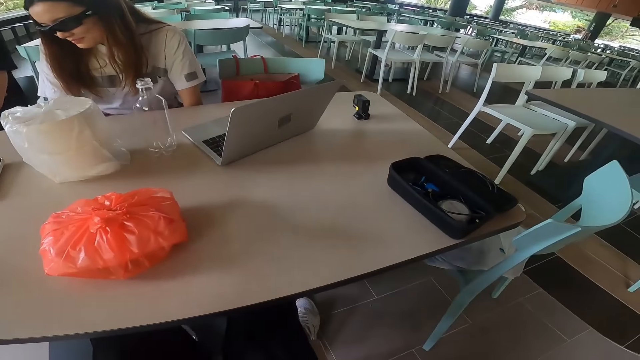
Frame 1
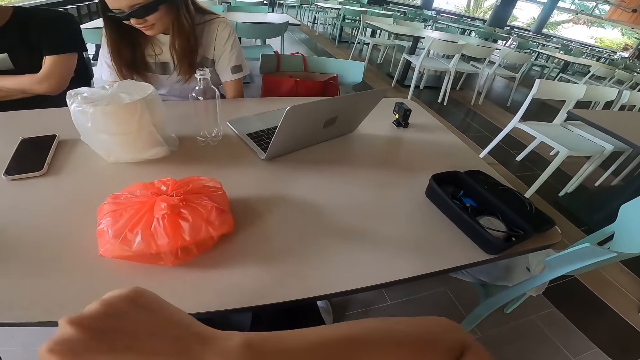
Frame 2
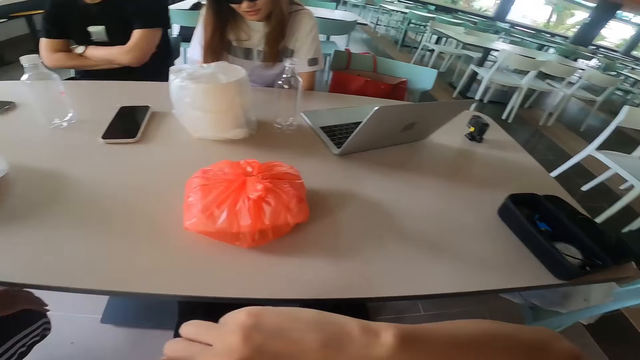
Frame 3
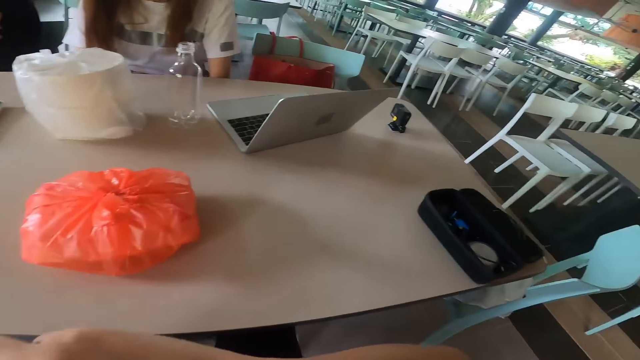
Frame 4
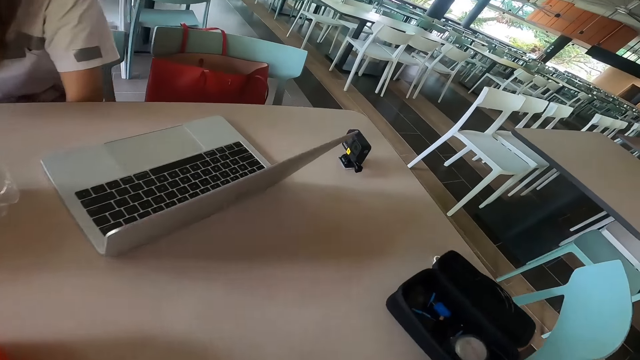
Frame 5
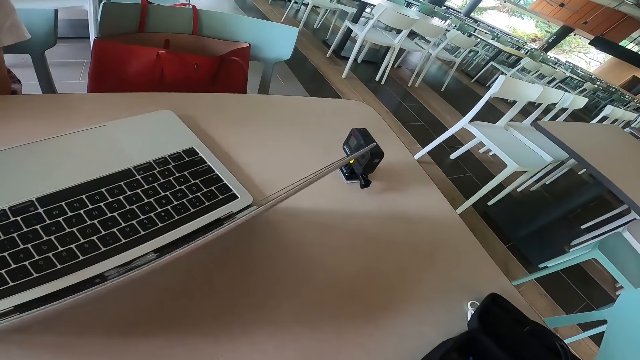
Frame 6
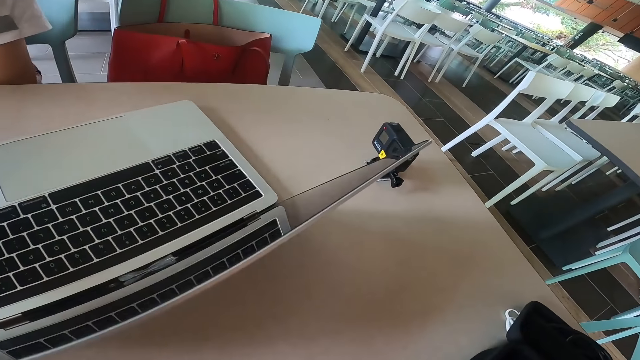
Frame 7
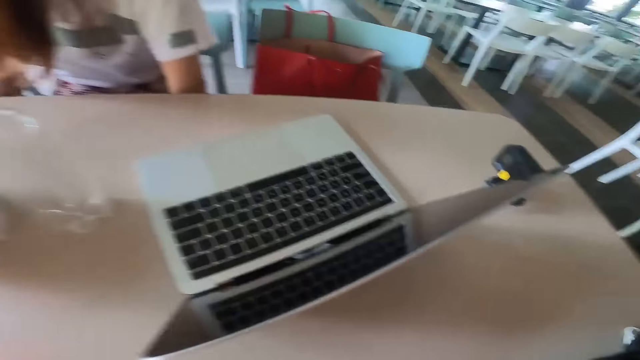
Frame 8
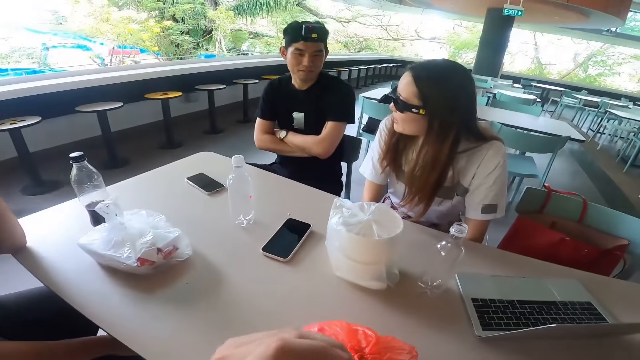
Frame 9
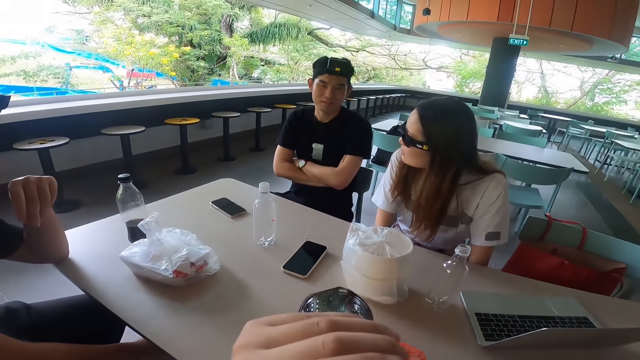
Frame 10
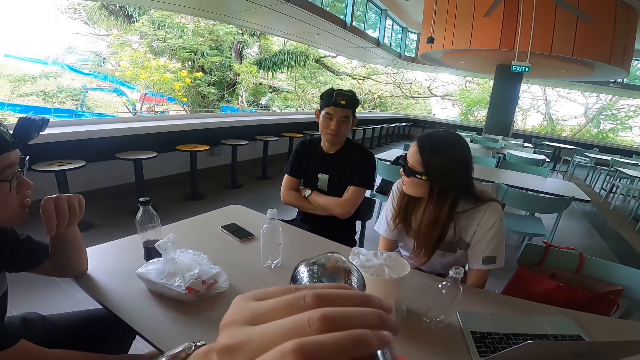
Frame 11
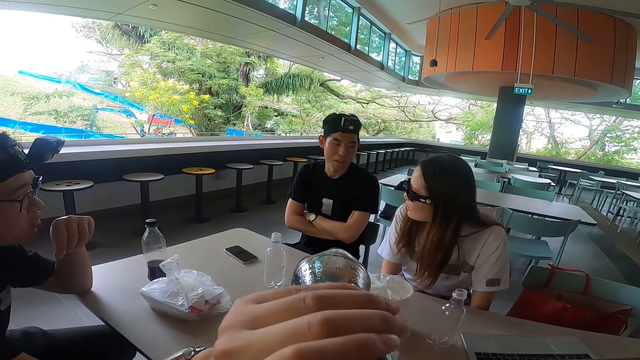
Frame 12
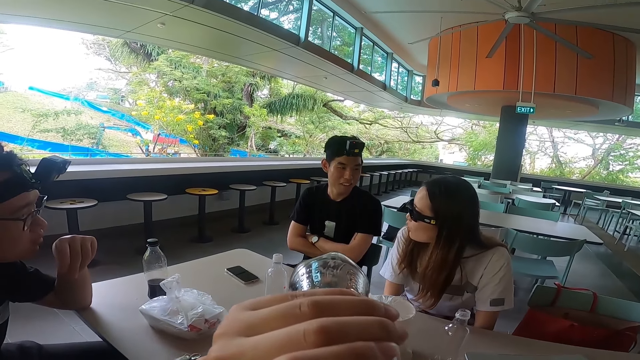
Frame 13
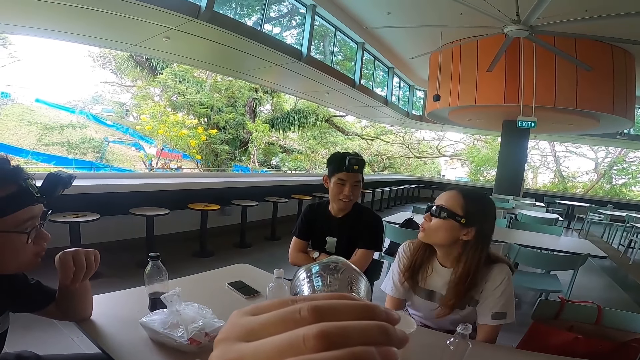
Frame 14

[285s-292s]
The camera wearer stares at the table. They open the plastic bottle with the right hand. They stare at the laptop. They drink something.

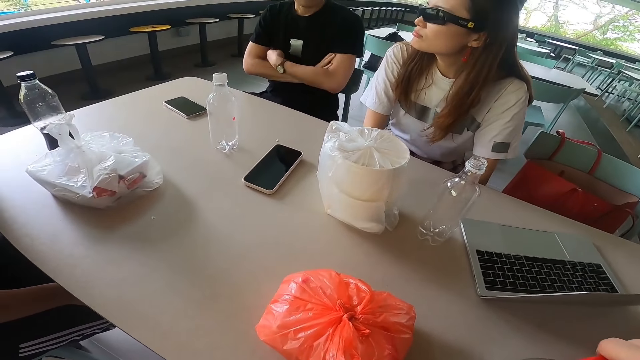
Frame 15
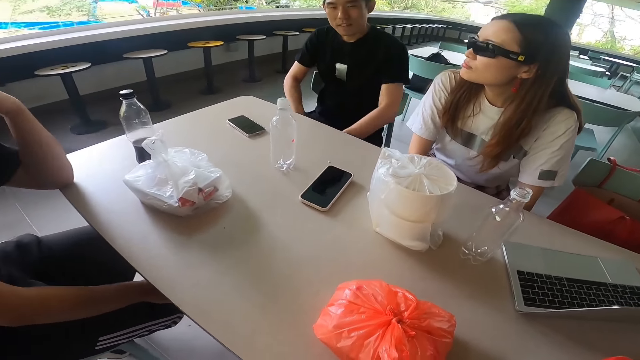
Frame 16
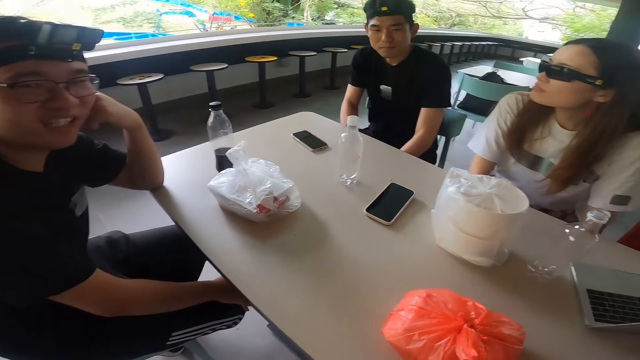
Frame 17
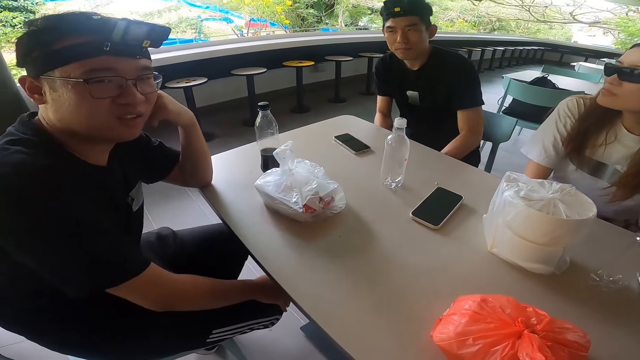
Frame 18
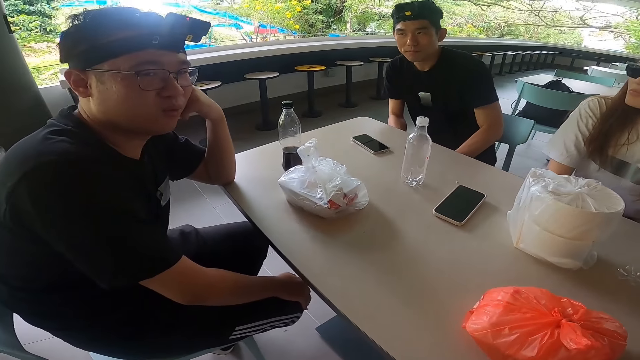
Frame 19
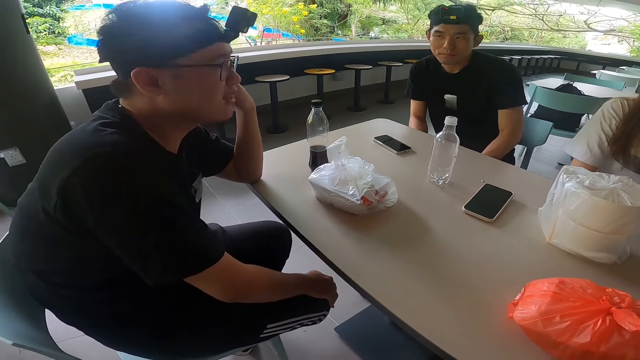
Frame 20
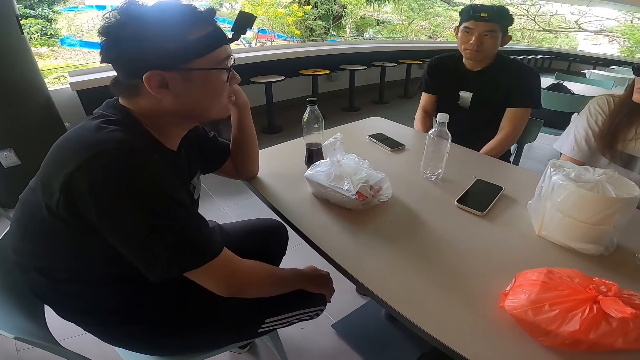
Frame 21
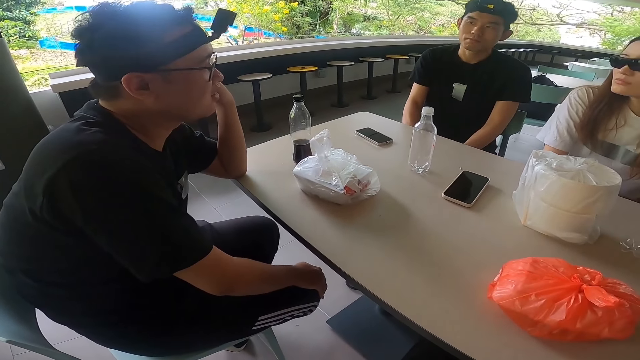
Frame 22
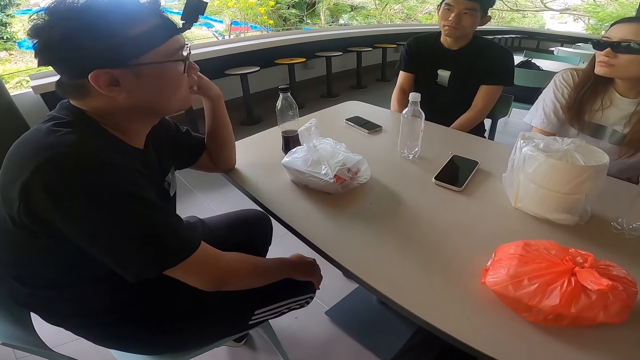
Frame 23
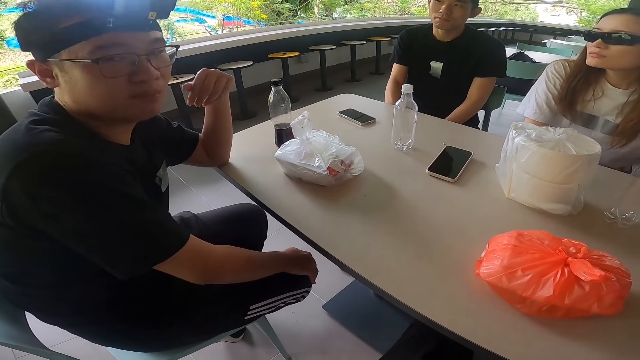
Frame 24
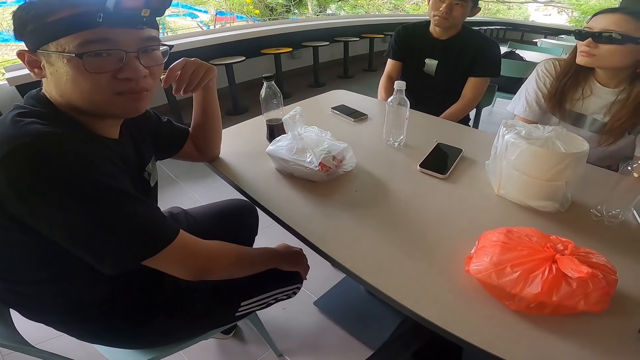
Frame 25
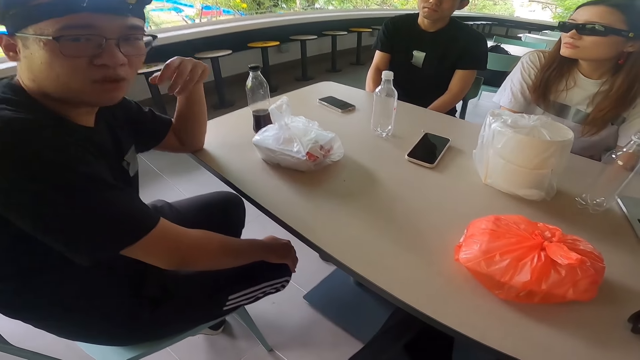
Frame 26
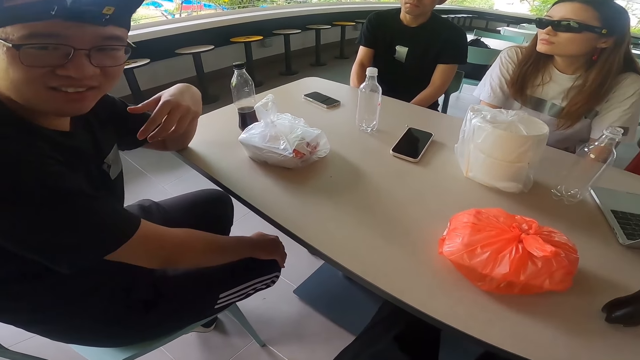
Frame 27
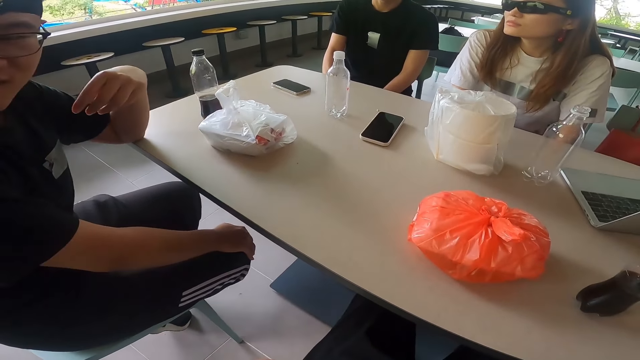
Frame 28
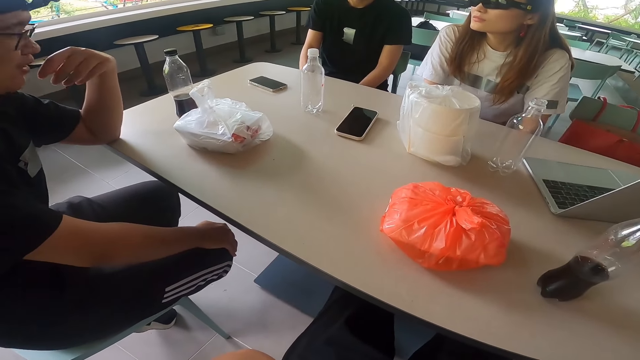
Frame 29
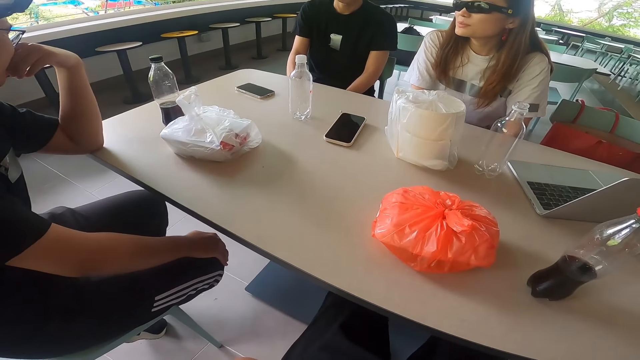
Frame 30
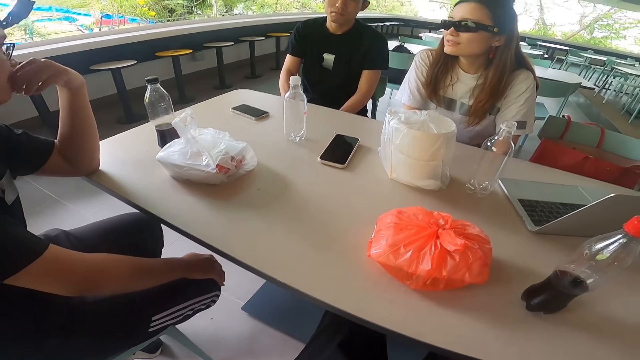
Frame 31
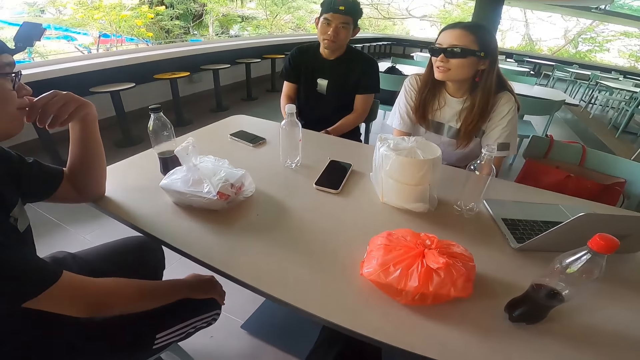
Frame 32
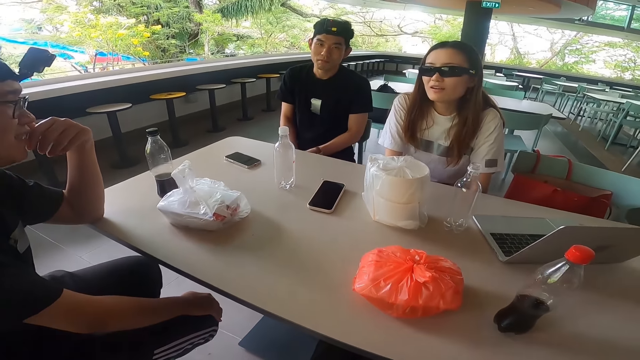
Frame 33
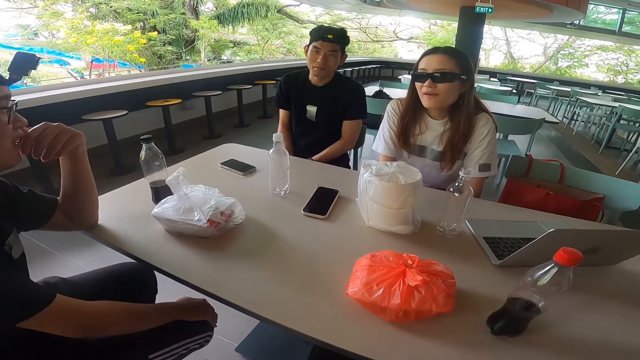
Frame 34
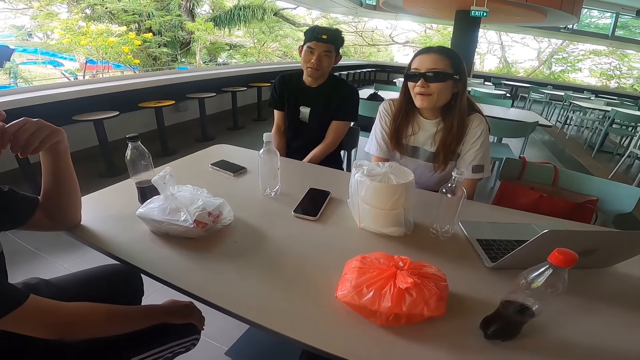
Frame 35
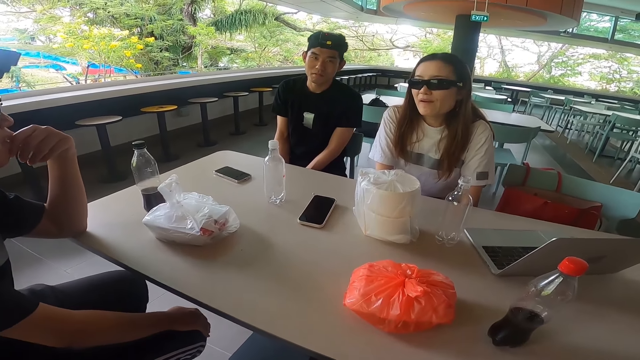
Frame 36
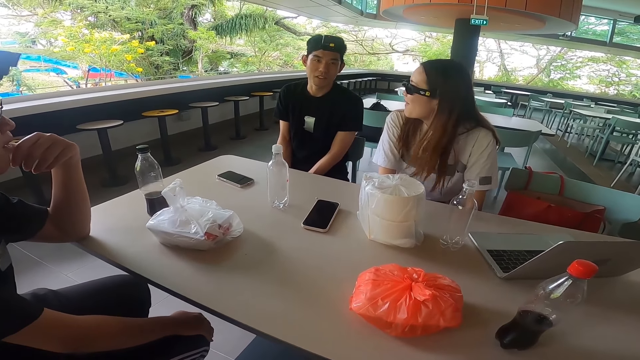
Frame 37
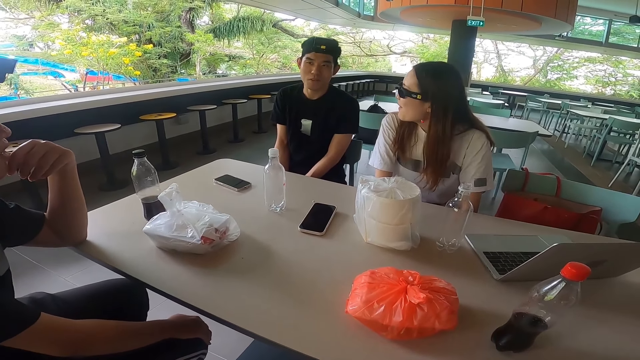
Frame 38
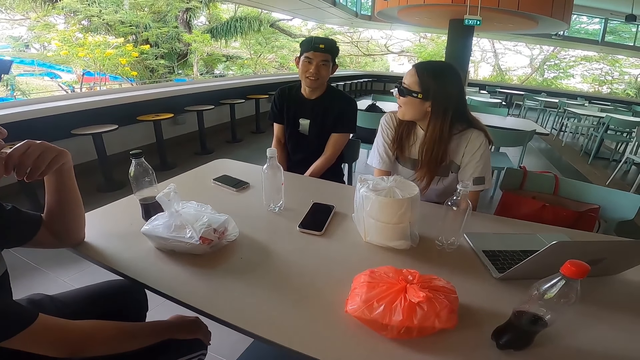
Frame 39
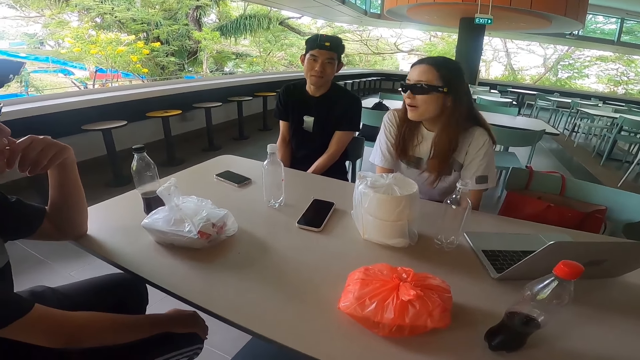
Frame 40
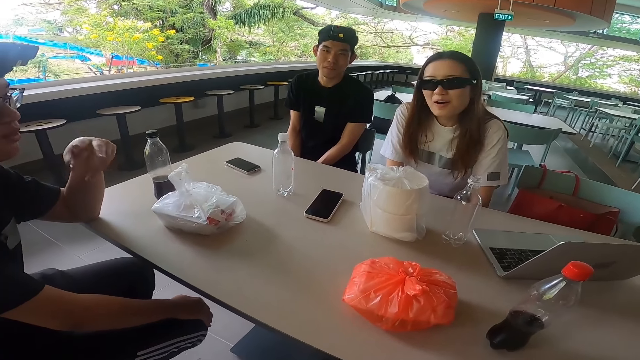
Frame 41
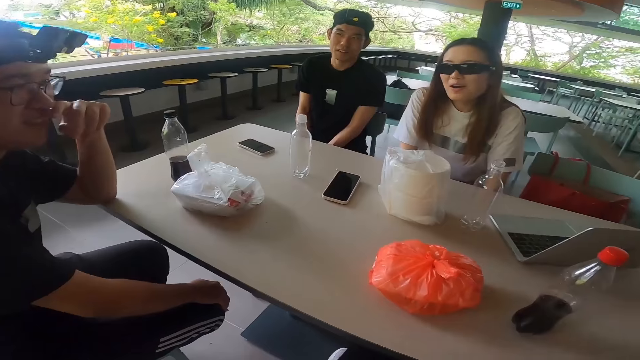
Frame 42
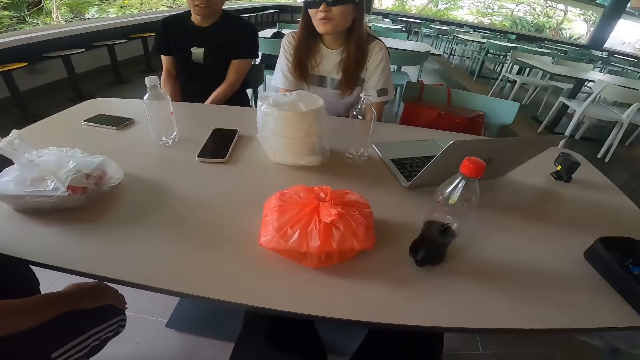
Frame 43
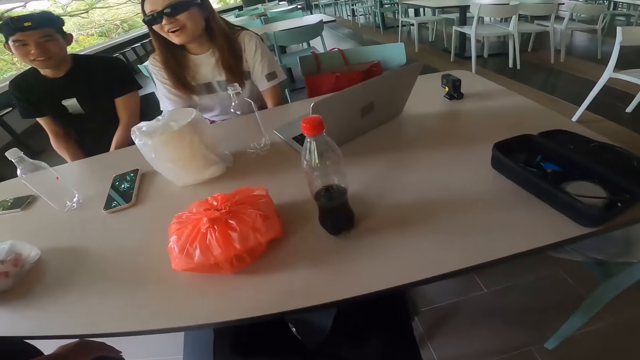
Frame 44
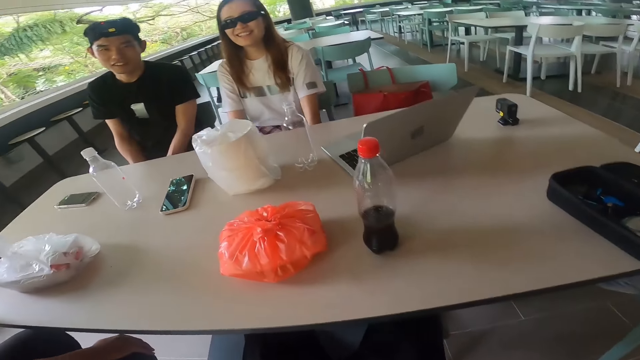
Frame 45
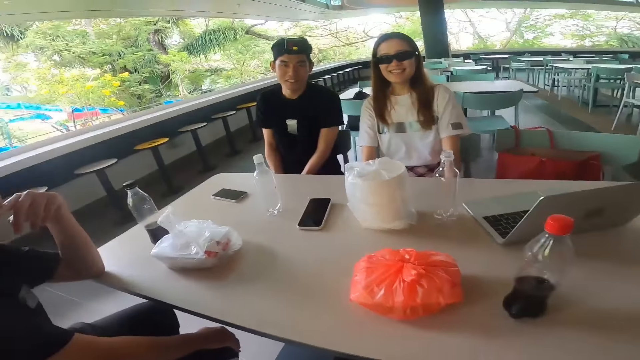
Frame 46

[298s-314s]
The camera wearer puts the plastic bottle on the table. A man swings both hands. A man talks facing the camera wearer. The camera wearer stares at another man. They talk to the men and a lady. They stare at the lady. The lady stares at the first man. The other man swings the left hand. The camera wearer stares at the table.
